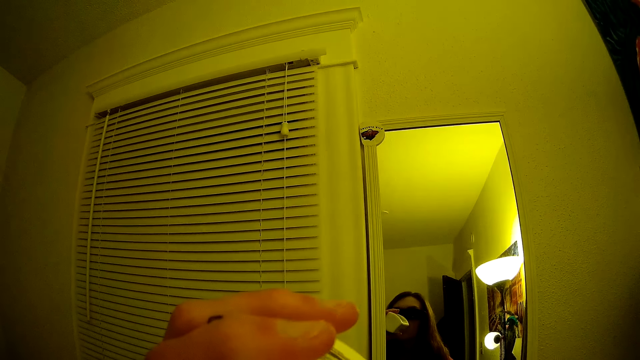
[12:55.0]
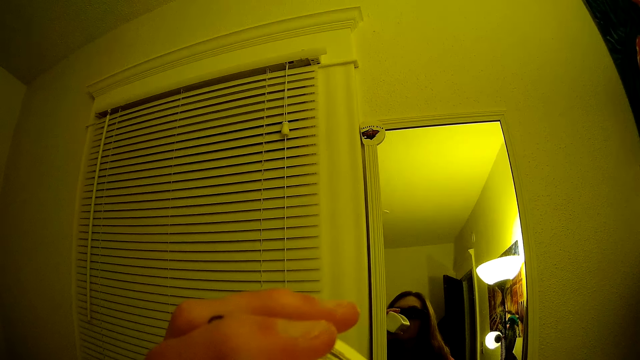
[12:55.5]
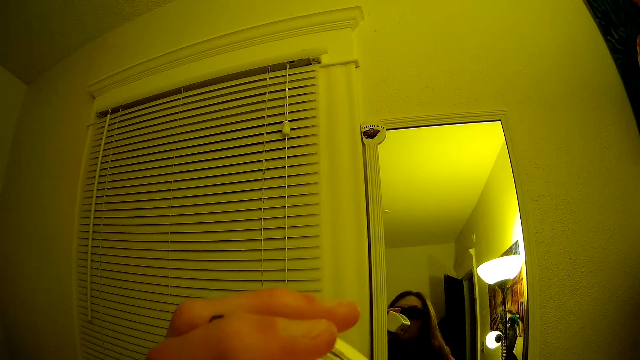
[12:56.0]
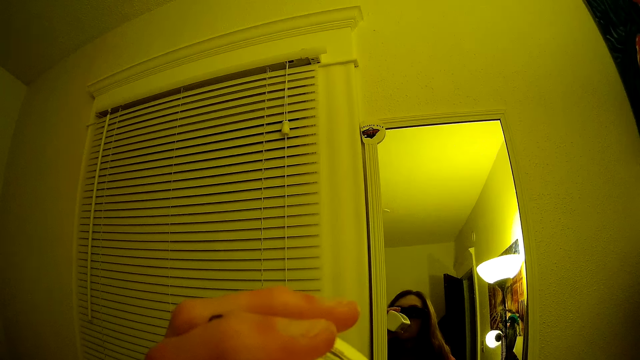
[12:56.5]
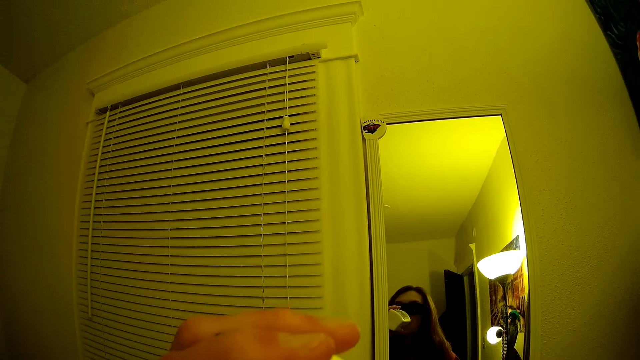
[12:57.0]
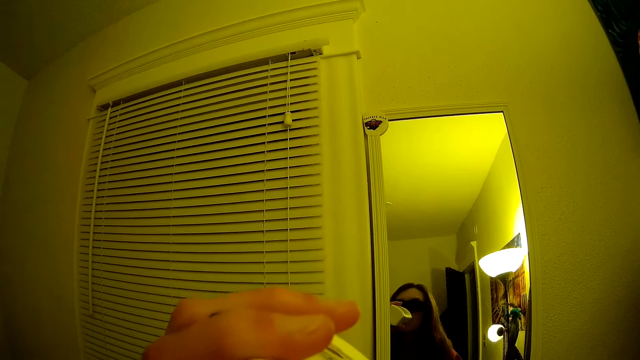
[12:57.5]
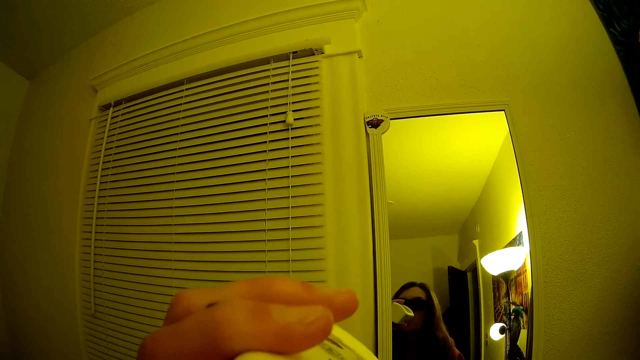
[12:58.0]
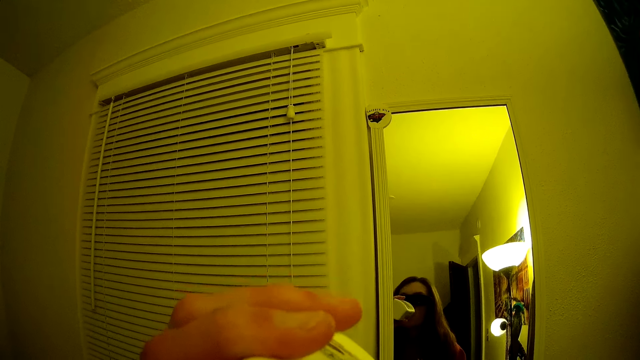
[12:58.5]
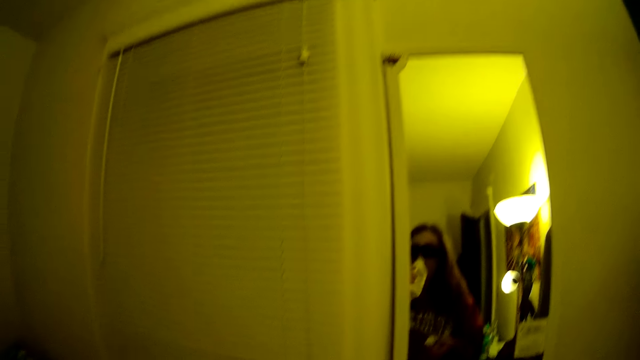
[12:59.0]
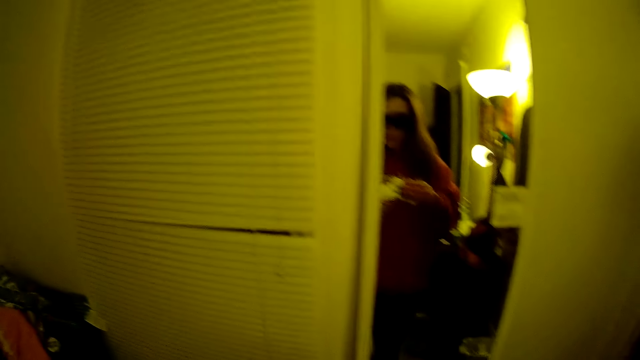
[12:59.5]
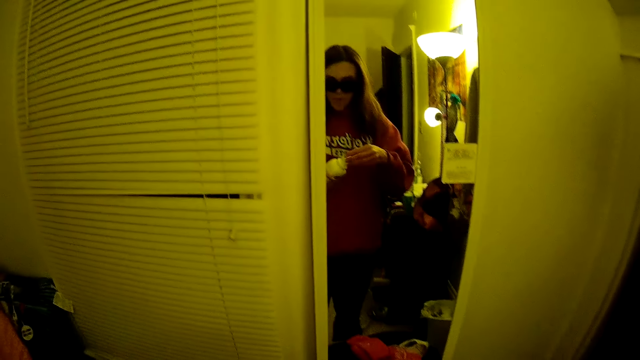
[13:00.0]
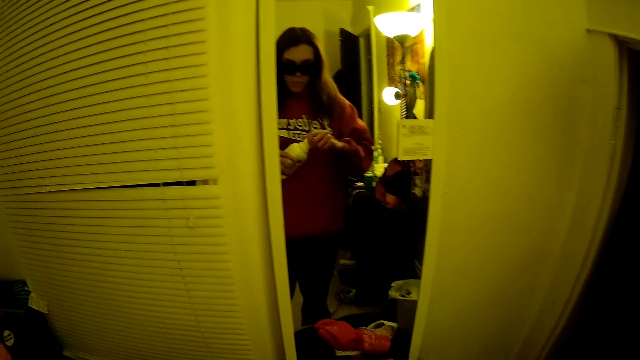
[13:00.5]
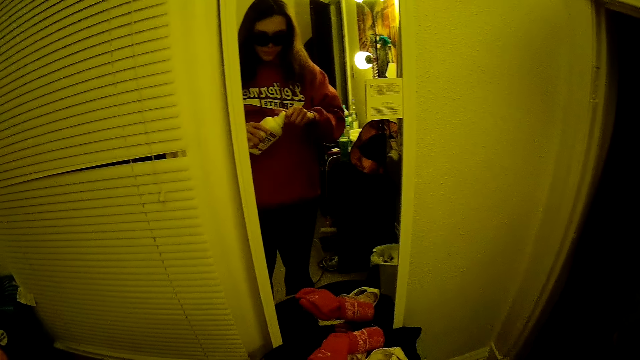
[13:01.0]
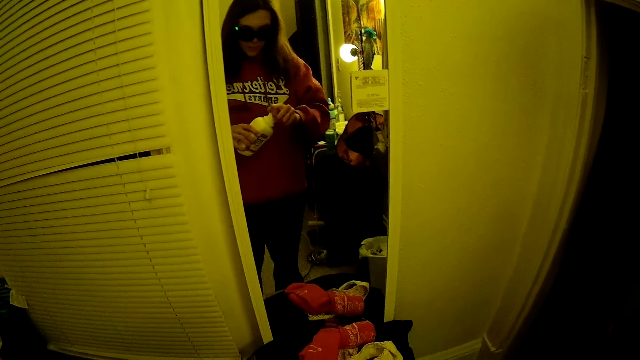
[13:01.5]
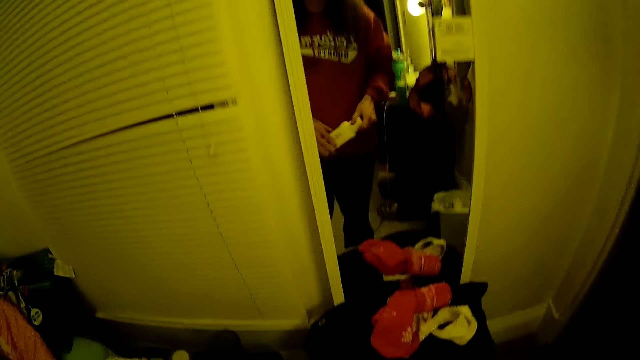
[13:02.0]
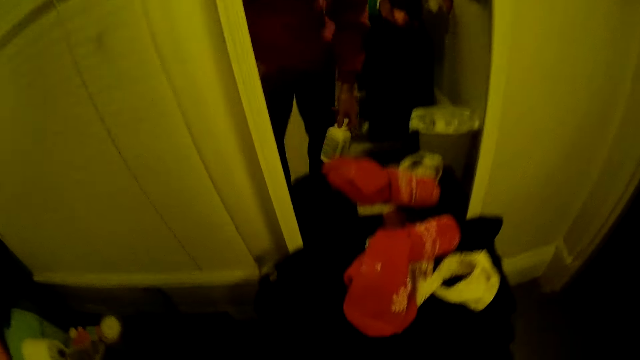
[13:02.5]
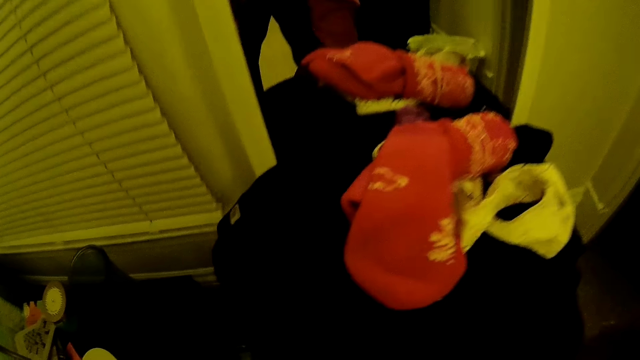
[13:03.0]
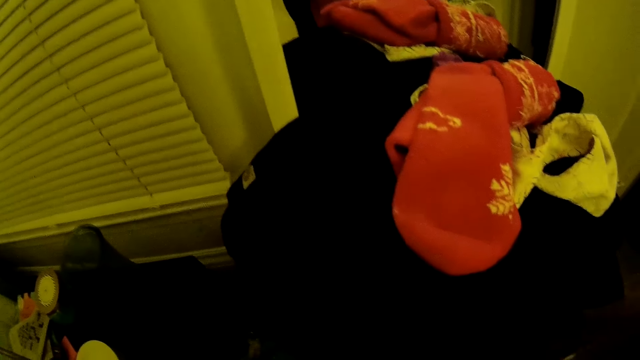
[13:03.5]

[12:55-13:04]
The camera wearer looks at himself in the mirror.

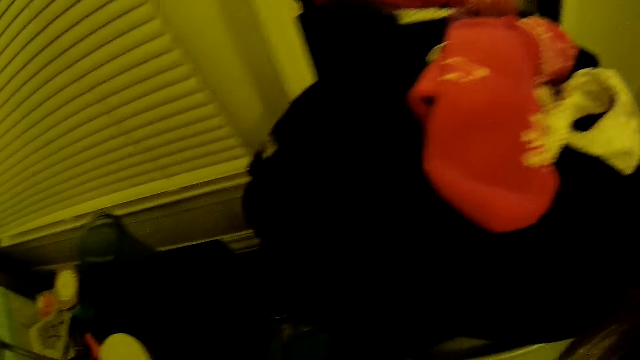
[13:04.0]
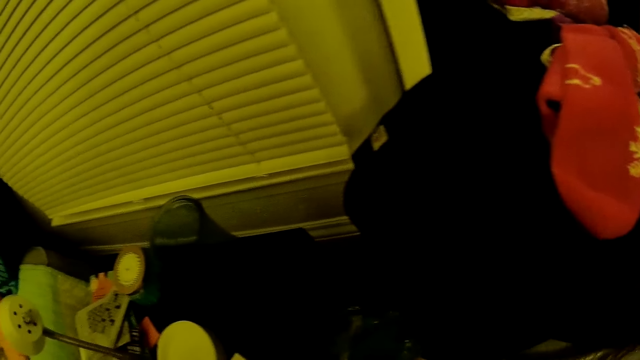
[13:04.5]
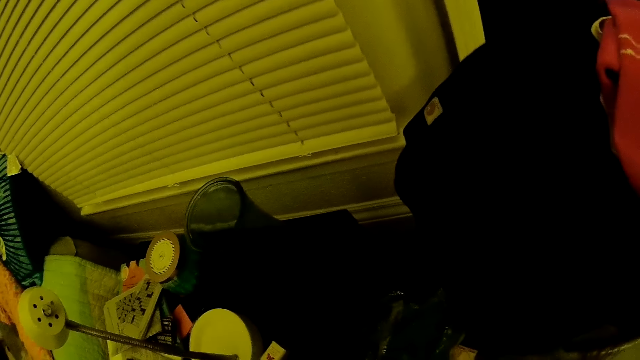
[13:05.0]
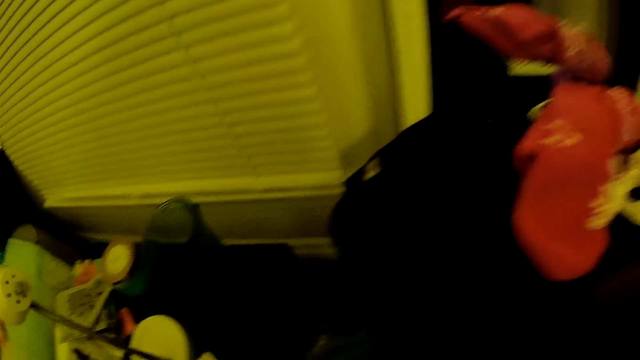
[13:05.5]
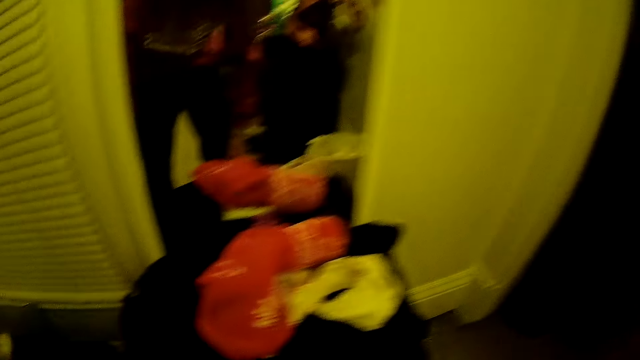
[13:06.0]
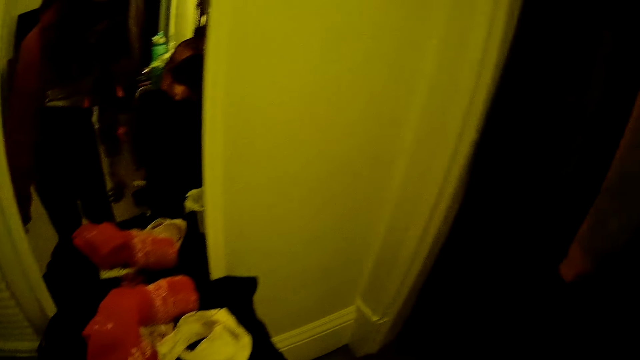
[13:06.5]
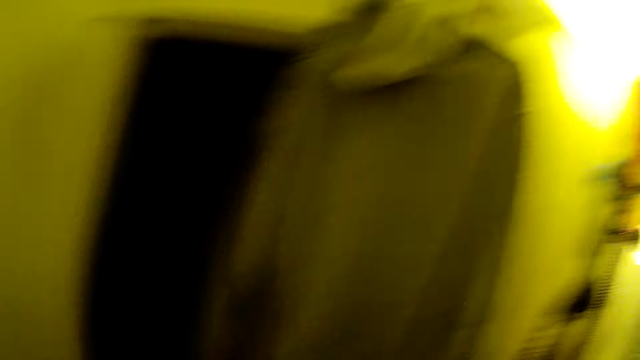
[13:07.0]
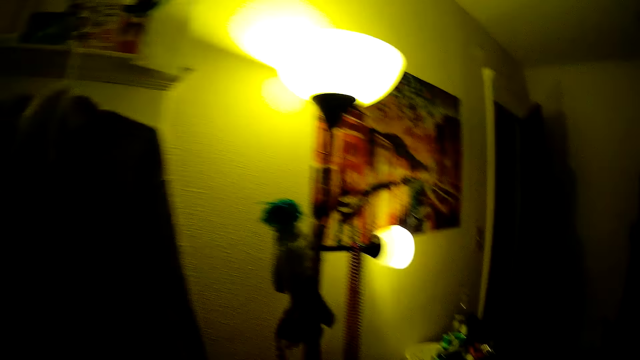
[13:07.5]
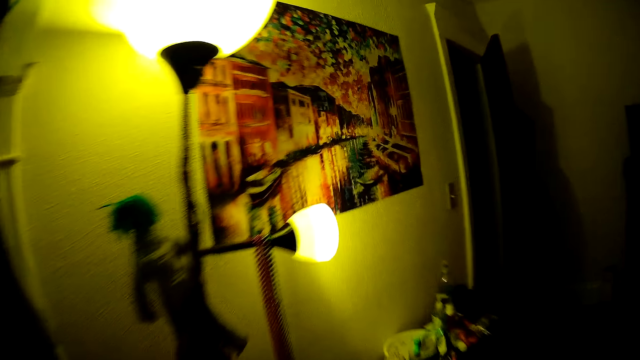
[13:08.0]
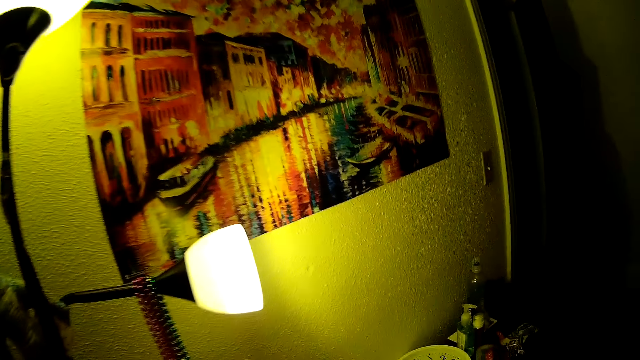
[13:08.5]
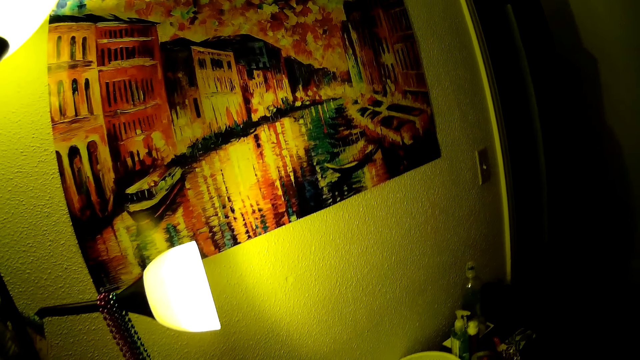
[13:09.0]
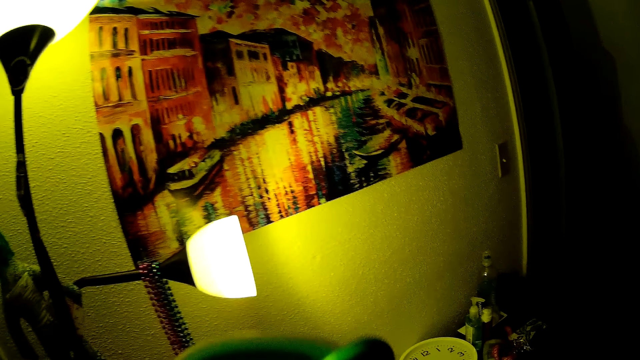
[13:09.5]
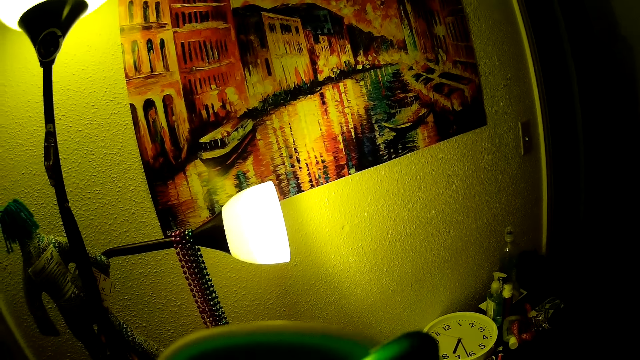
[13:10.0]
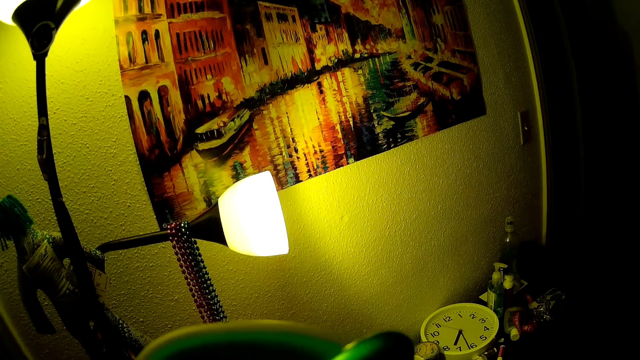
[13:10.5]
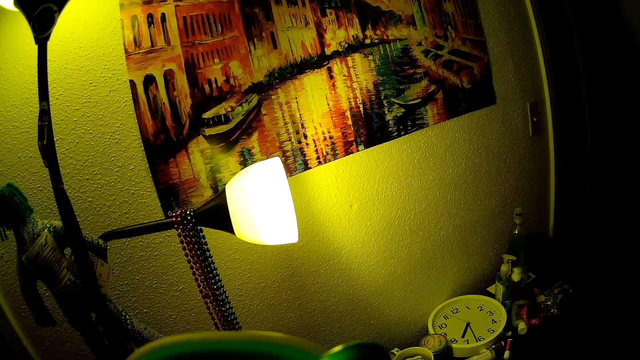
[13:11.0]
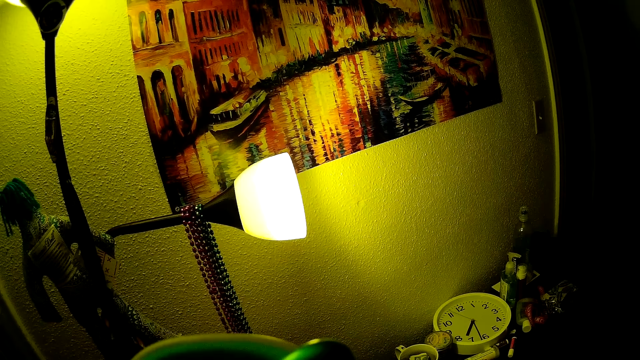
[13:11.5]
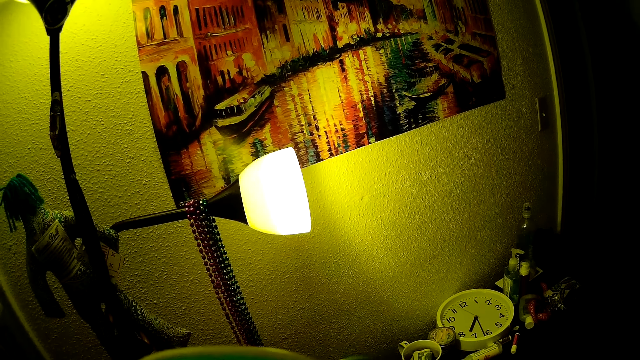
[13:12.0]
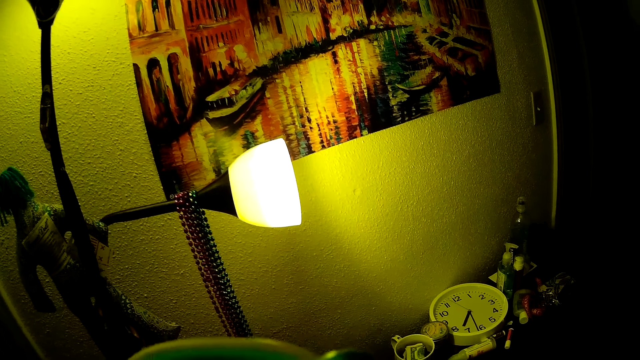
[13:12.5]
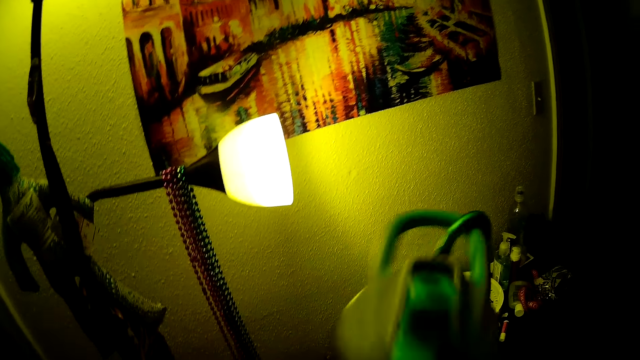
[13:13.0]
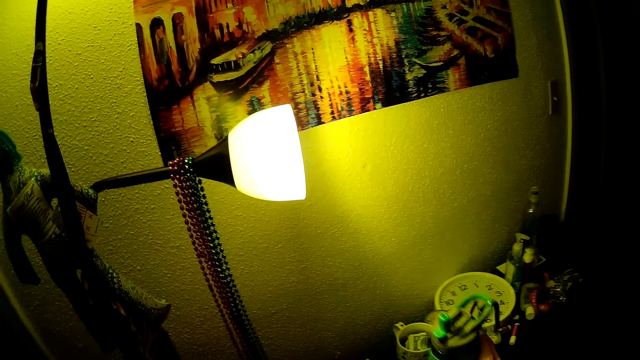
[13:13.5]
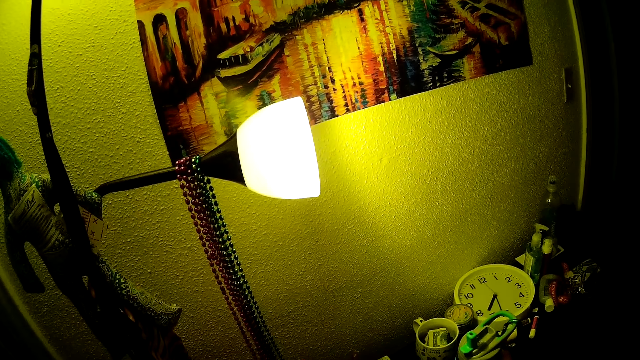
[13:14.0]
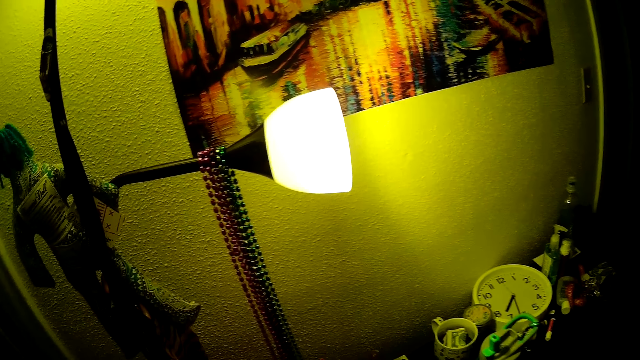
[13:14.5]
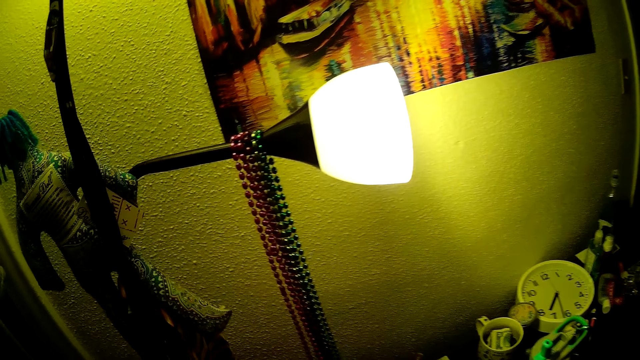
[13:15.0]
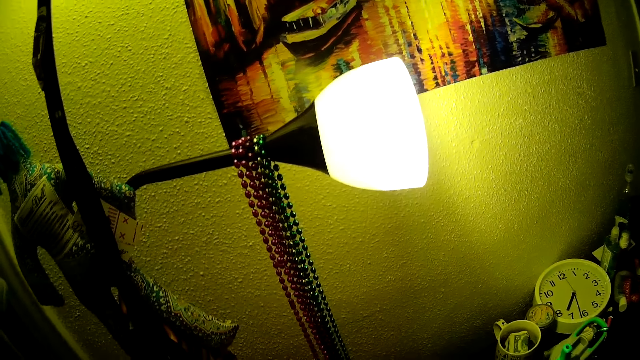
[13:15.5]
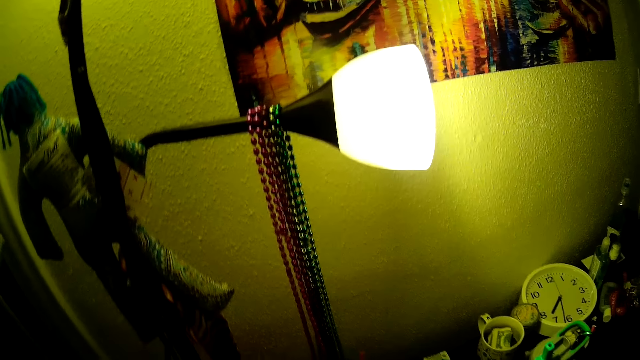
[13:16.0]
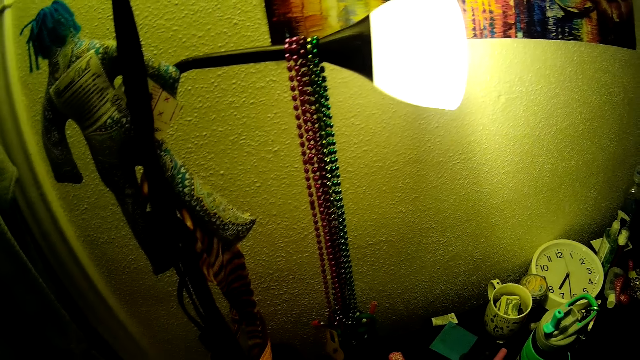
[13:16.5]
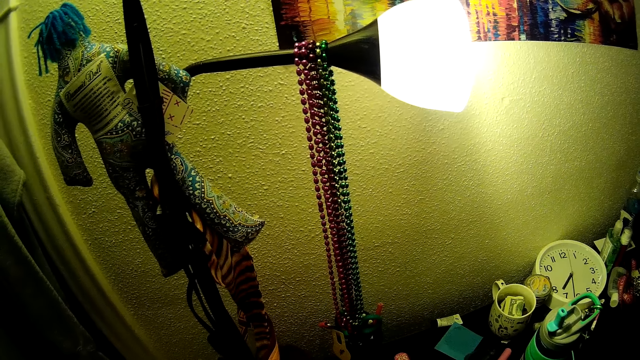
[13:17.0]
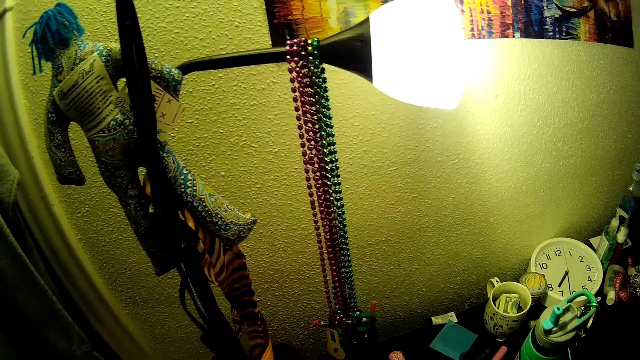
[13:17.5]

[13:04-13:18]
The camera wearer looks around. She walks around. She looks around. She places a water bottle on the table in the bedroom with her right hand. She looks around.
